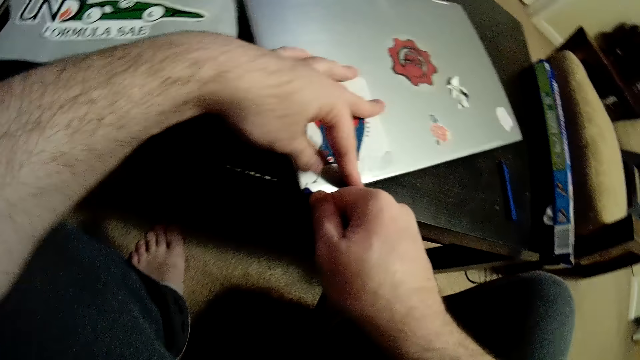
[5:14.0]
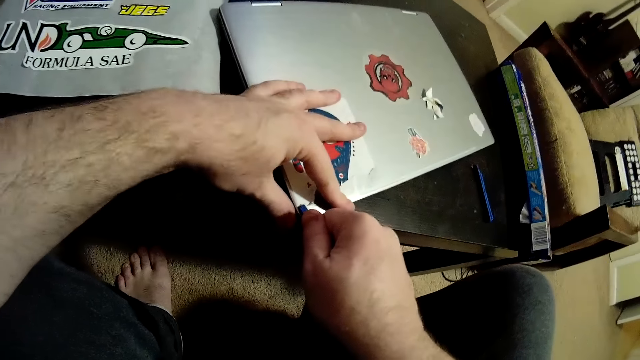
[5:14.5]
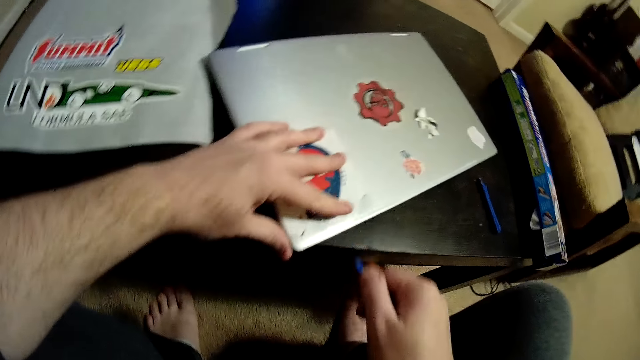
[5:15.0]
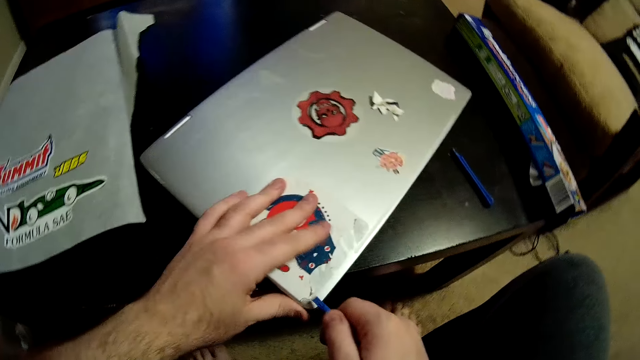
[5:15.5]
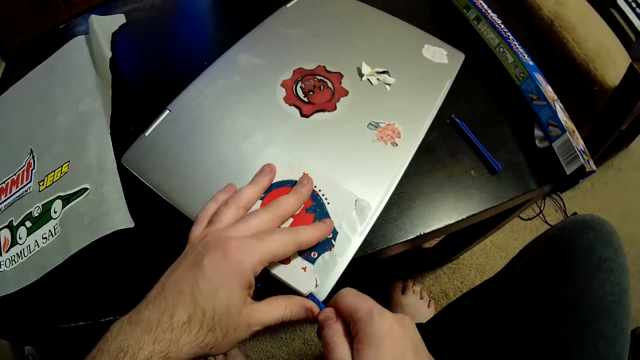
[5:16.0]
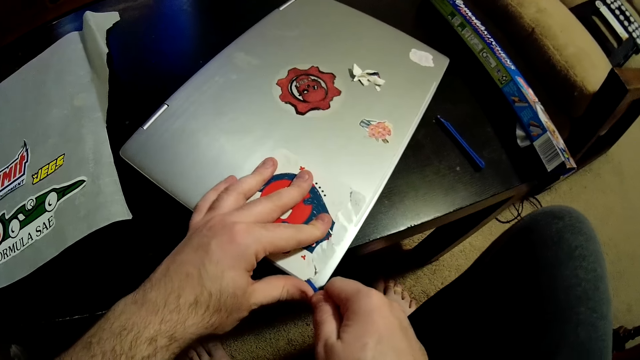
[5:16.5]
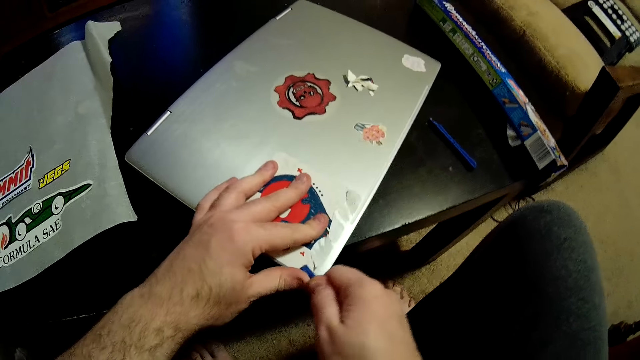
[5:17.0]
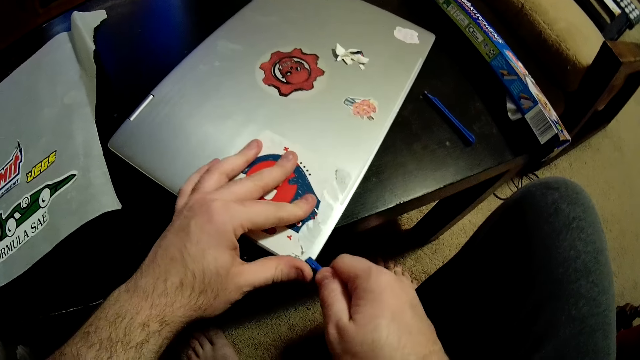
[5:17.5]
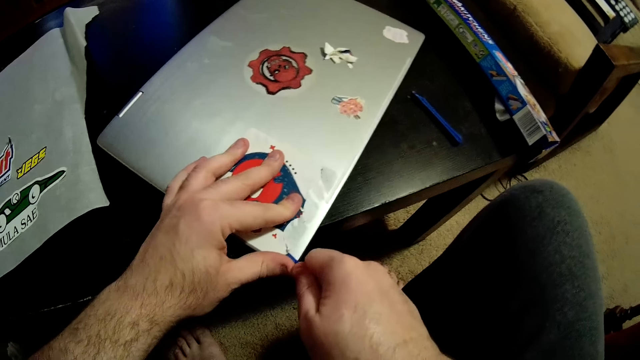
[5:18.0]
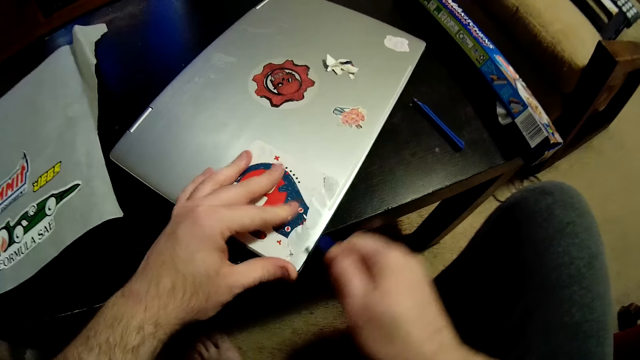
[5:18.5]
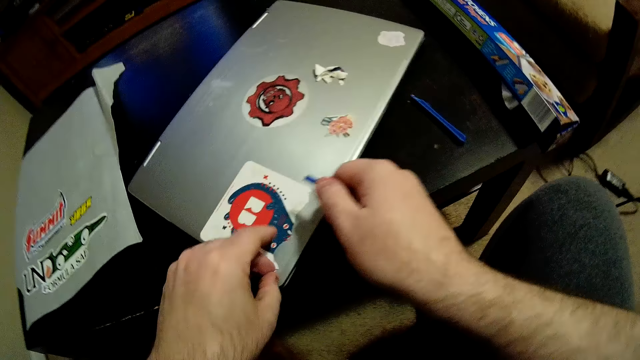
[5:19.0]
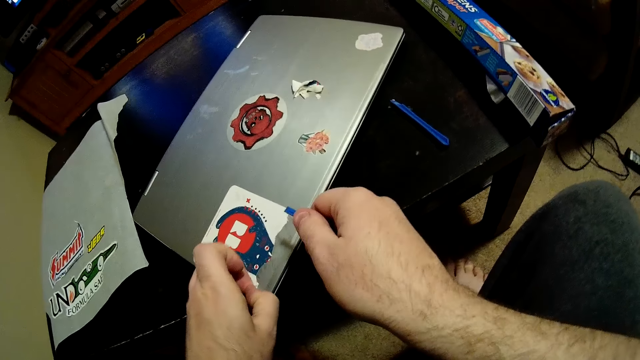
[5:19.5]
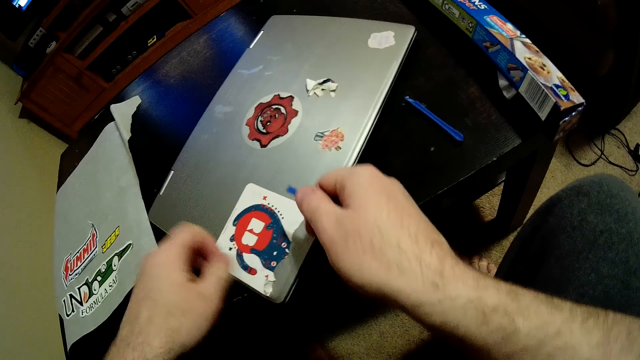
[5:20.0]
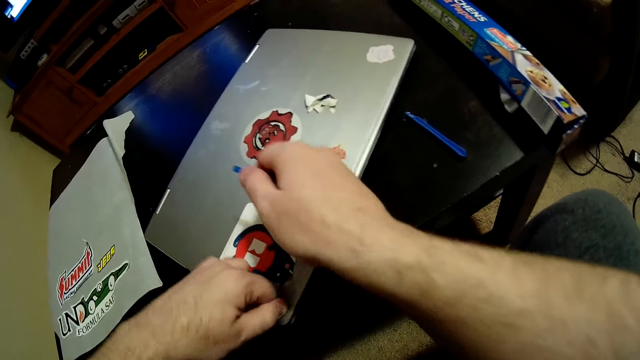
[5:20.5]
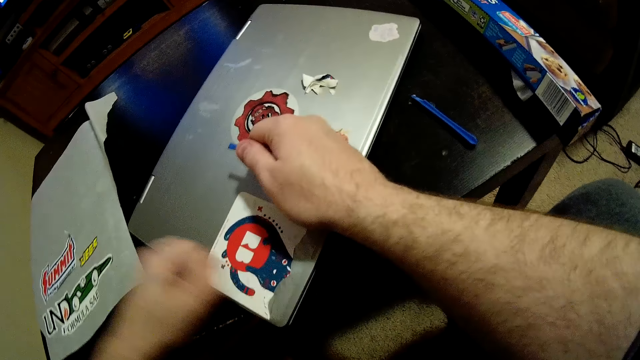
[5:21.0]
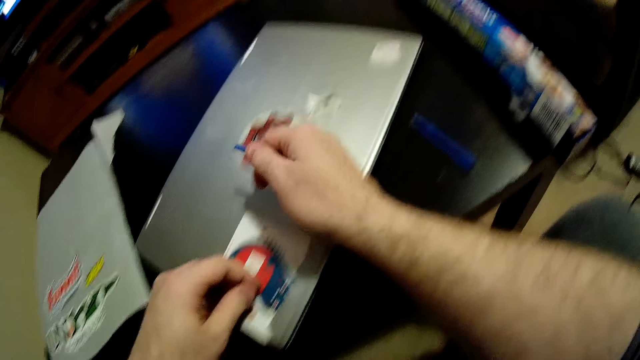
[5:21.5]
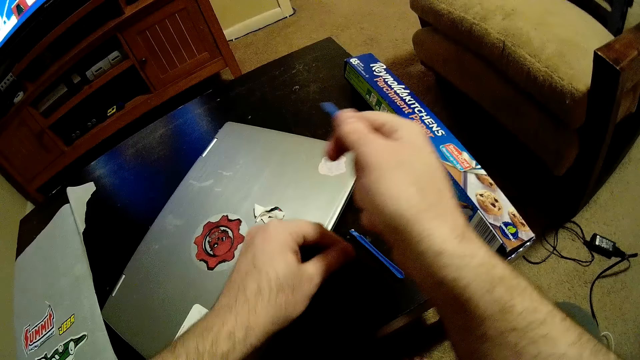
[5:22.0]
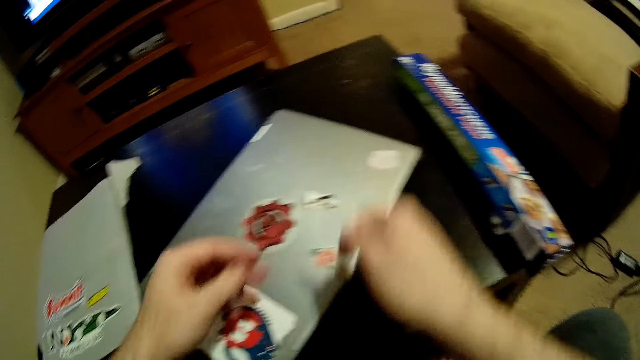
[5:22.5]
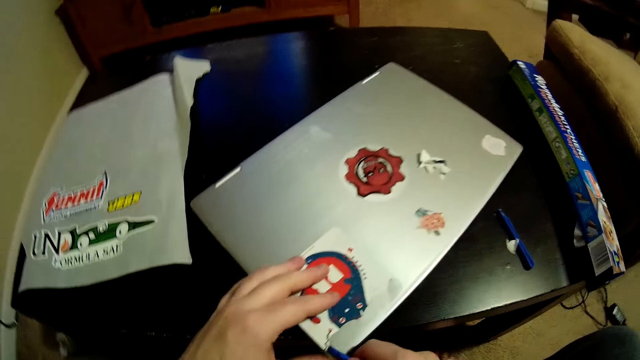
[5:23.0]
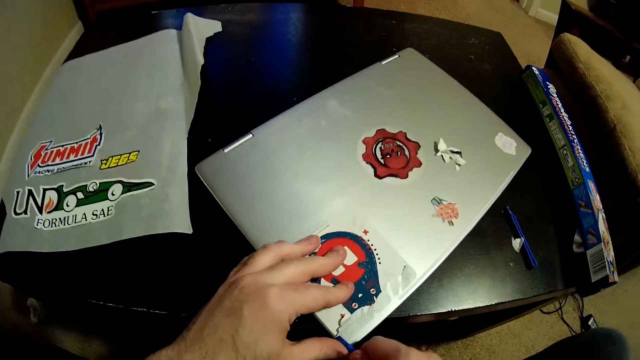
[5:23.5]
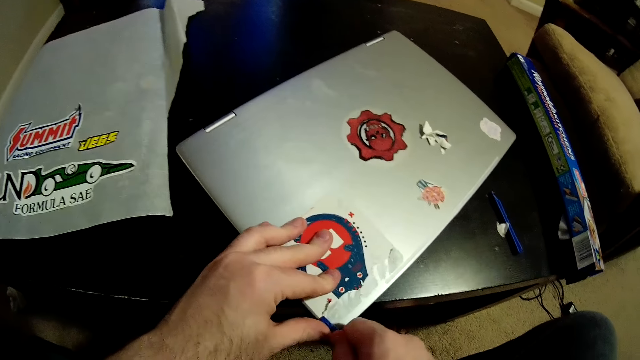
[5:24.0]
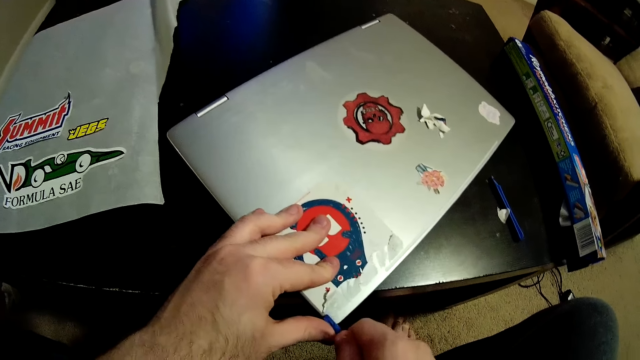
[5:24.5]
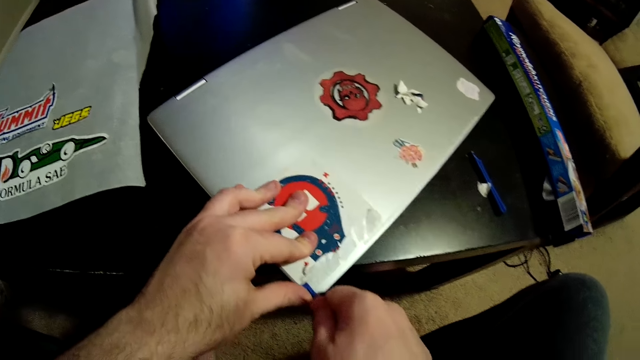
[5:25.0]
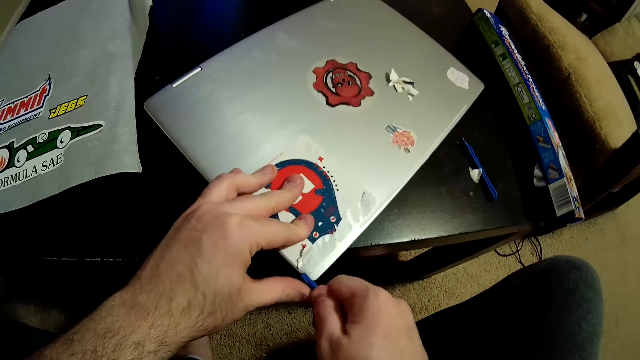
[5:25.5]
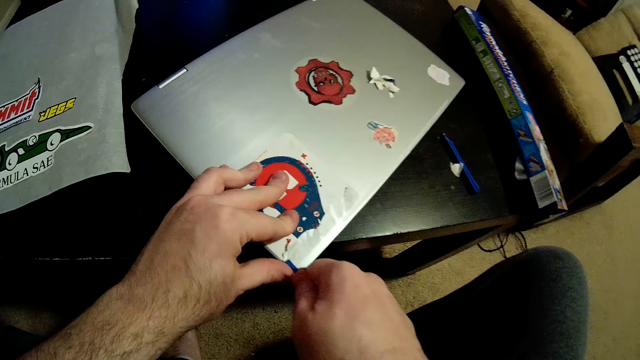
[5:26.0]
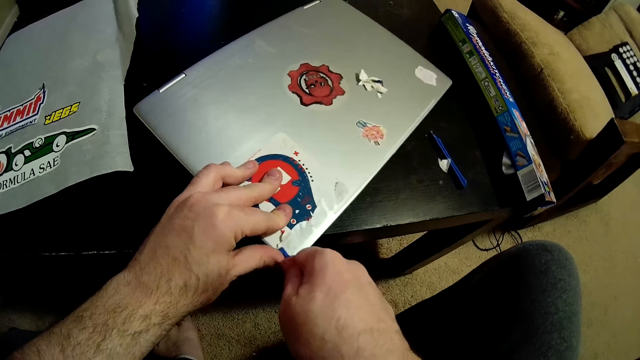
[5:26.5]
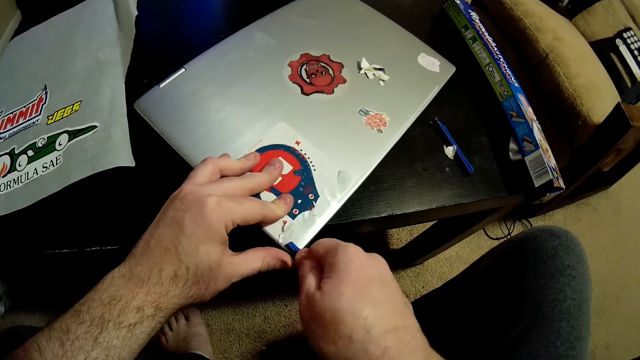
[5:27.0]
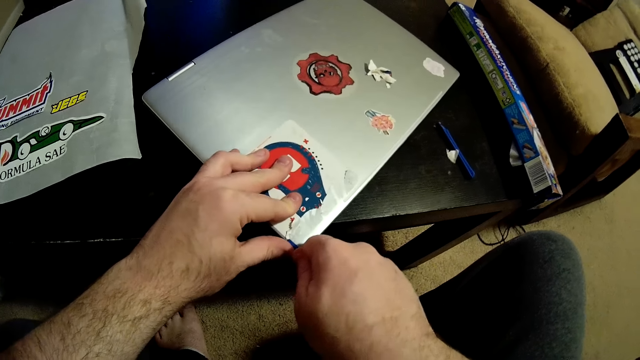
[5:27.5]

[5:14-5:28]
The camera wearer peels the sticker on the laptop with his left hand. He places his right hand on the laptop. He drops the piece of sticker on the table with his left hand. He peels the sticker on the laptop with the plastic with both hands.

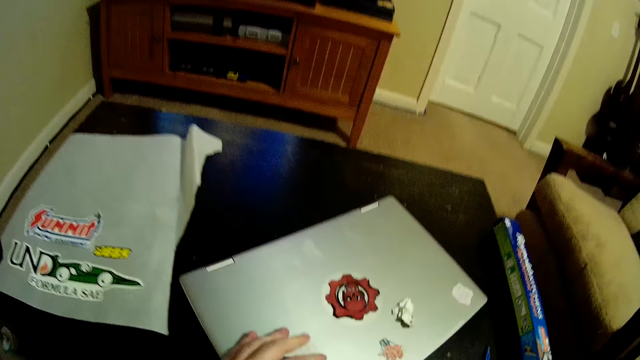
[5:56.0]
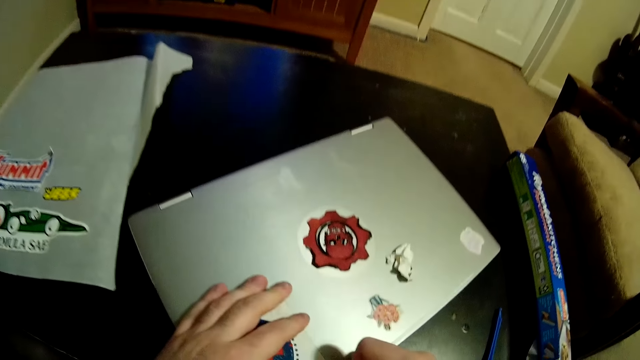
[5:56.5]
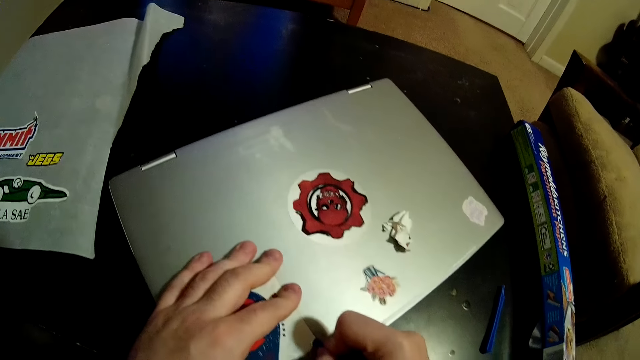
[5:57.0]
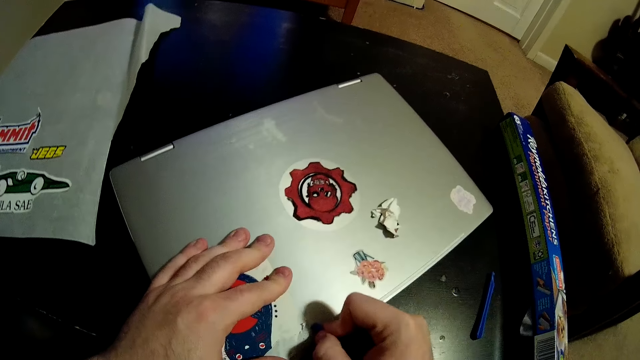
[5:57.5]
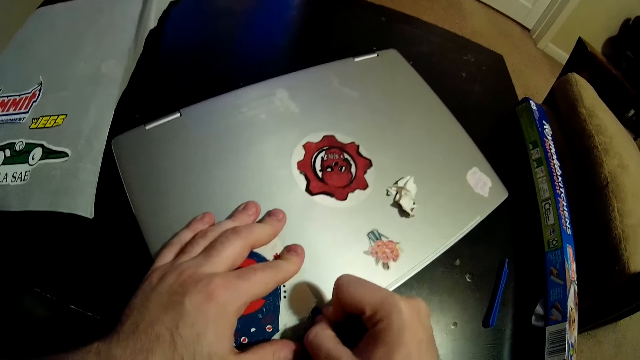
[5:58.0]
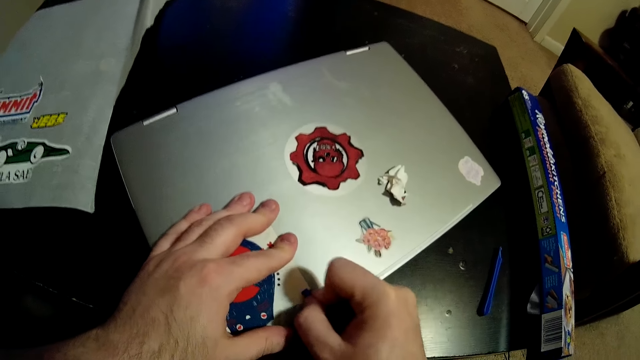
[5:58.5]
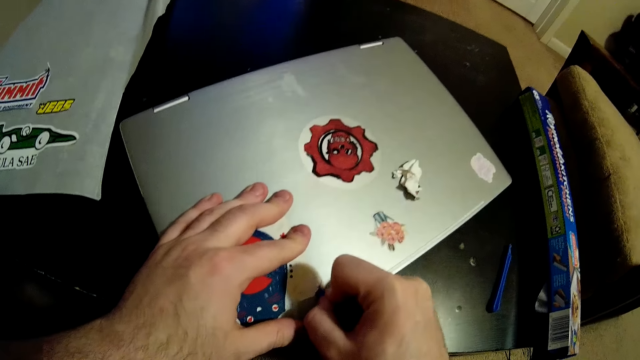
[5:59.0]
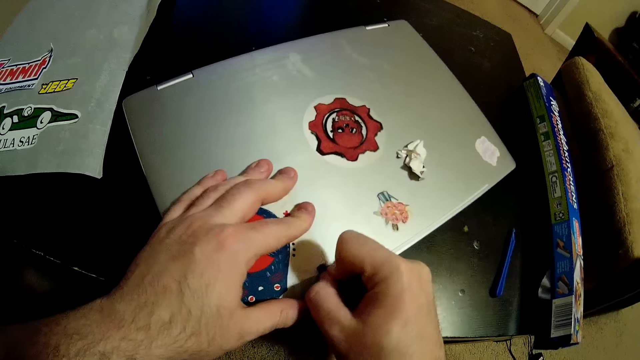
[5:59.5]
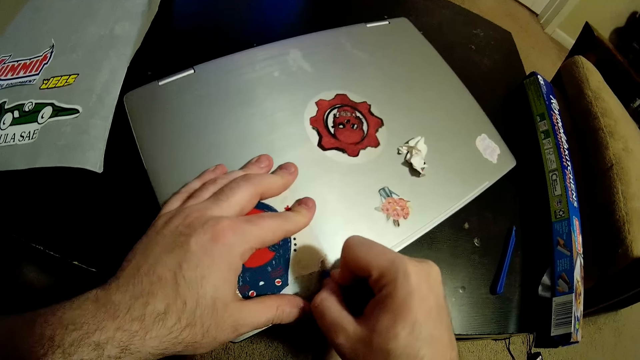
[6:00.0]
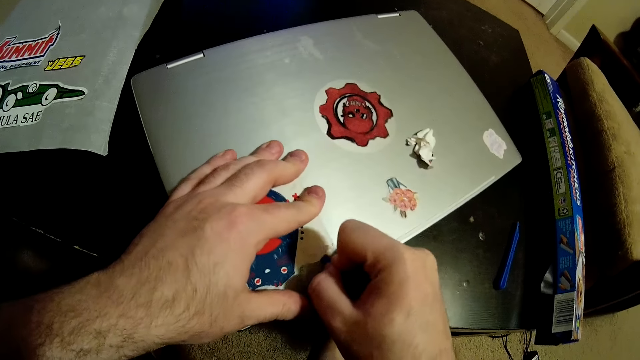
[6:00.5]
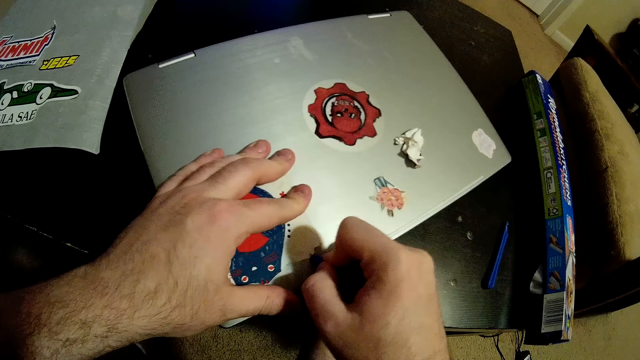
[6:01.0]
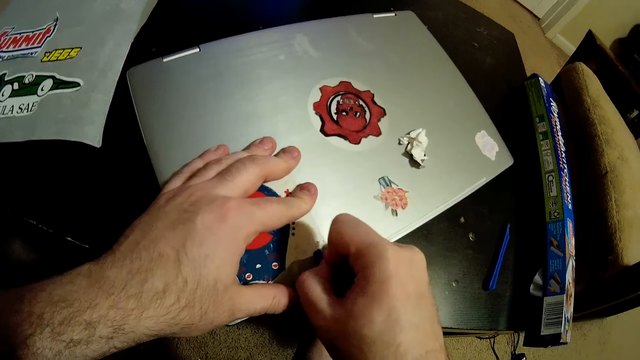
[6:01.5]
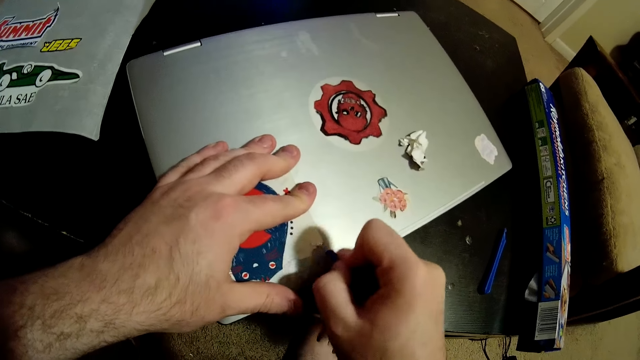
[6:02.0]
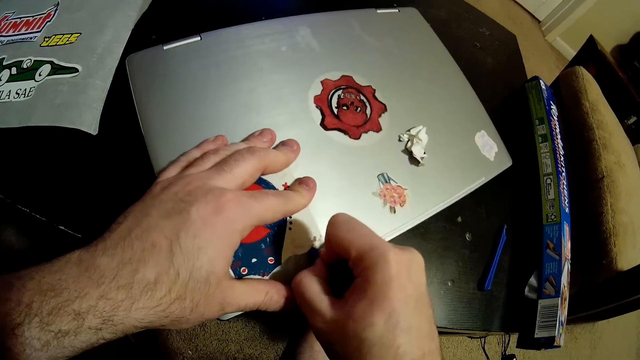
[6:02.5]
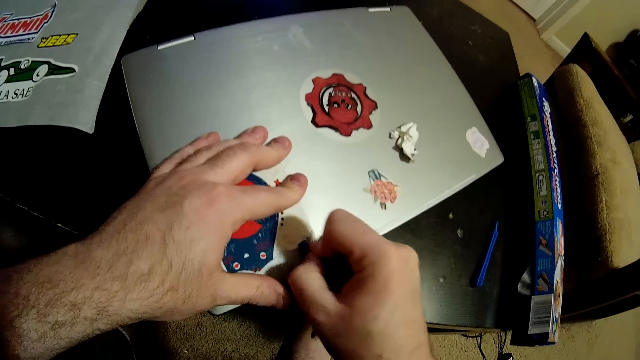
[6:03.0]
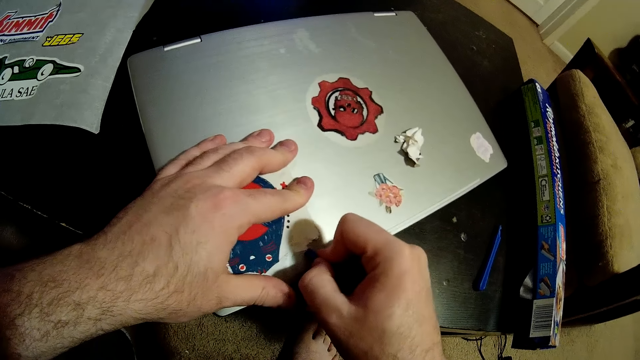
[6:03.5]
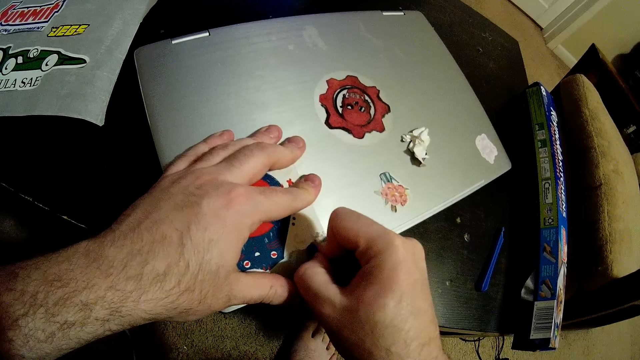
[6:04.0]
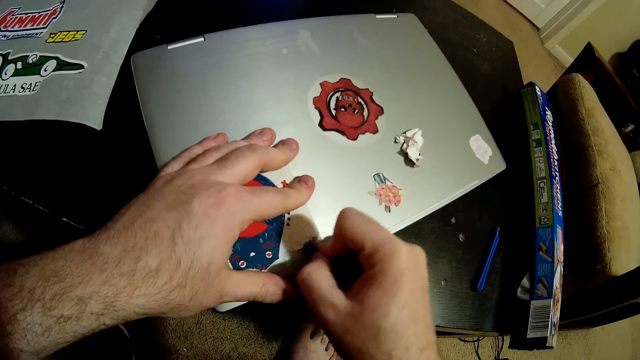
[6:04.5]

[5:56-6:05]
The camera wearer peels the sticker on the laptop with the plastic in his right hand.
